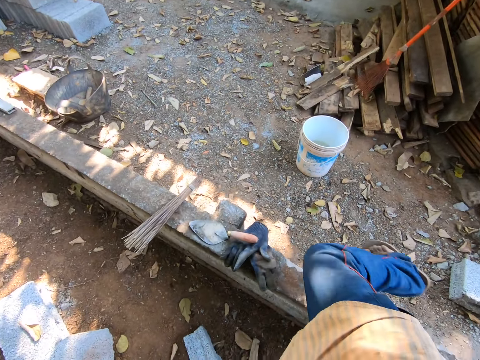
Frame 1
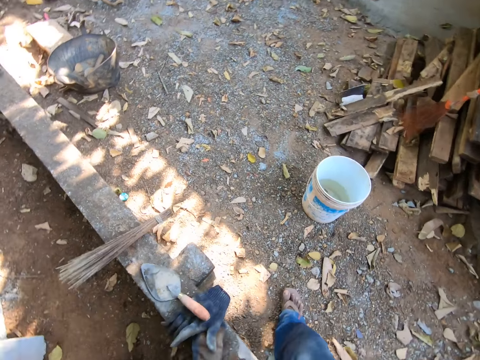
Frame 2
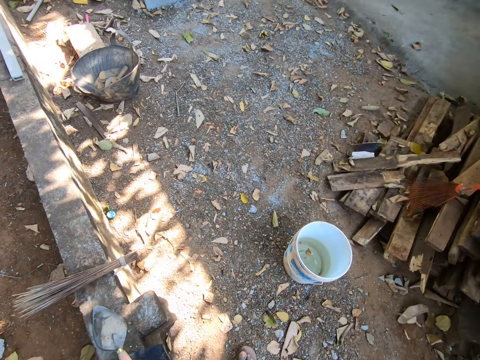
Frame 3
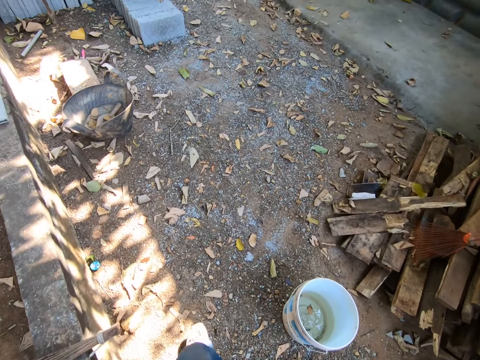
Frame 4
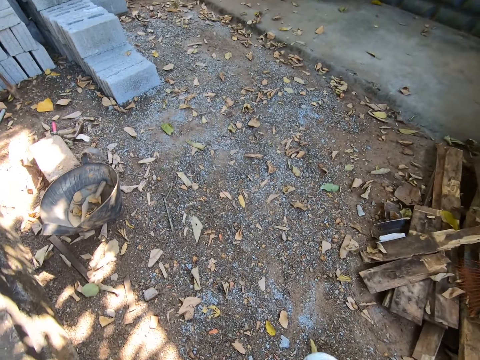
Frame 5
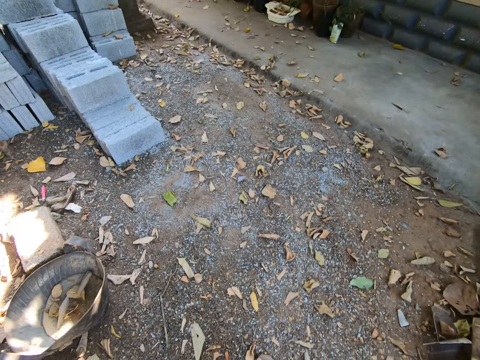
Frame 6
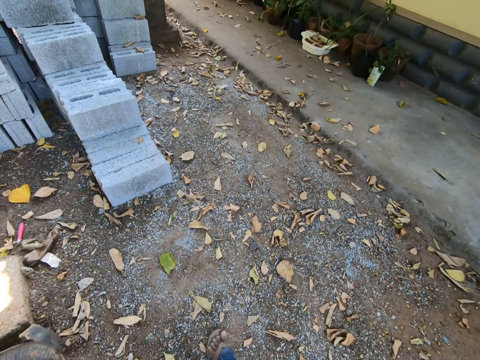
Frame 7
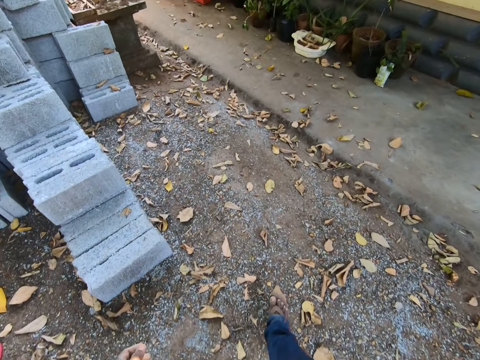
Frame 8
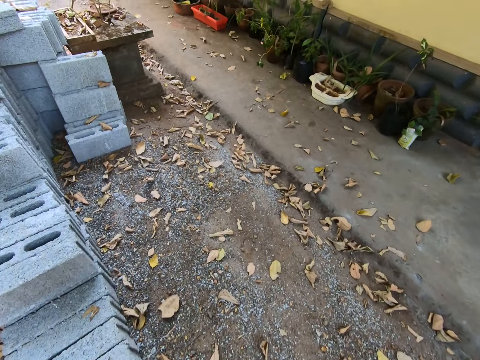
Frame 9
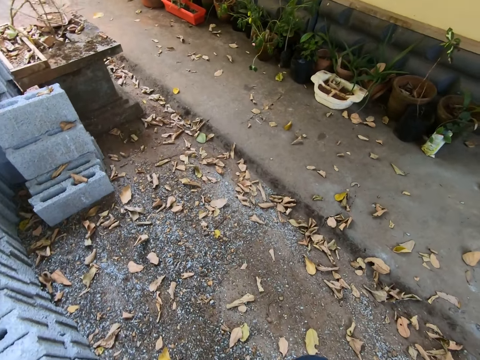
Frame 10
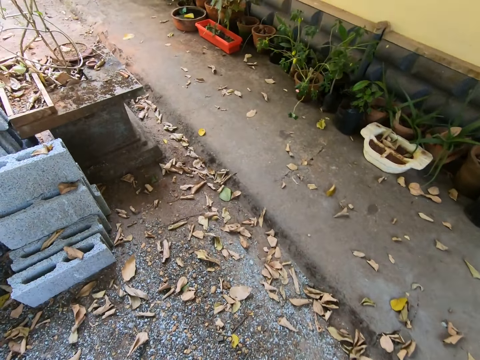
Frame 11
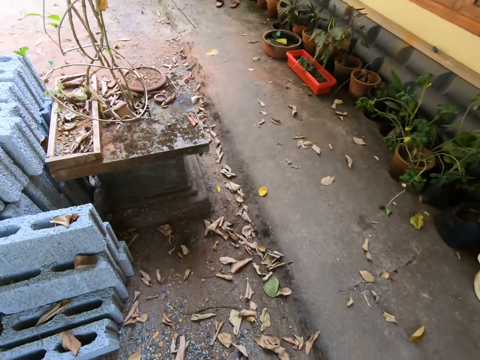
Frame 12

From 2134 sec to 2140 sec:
The camera wearer walks away from the construction site in a compound with the head pan in his right hand.

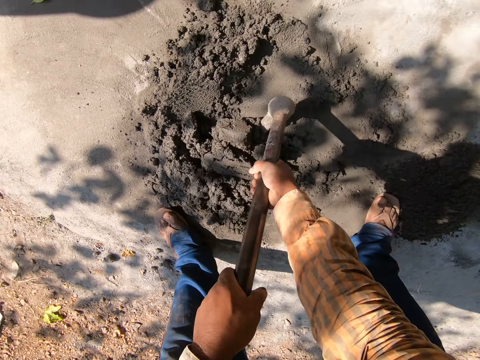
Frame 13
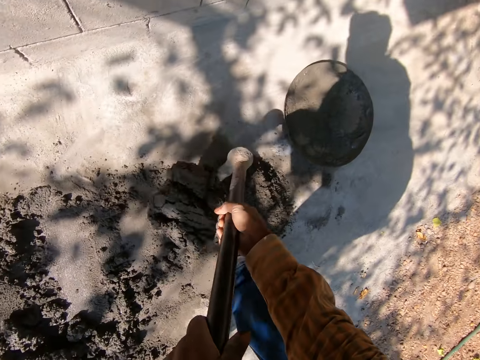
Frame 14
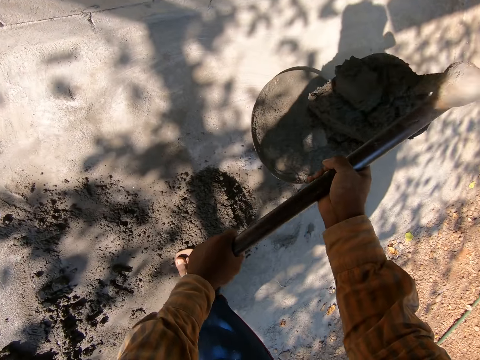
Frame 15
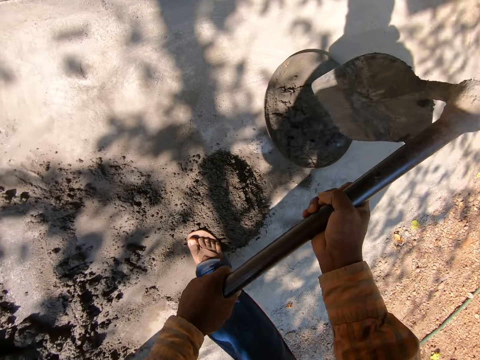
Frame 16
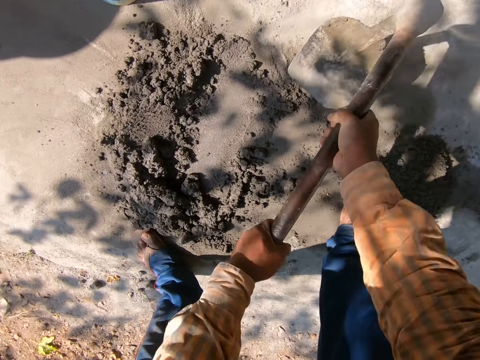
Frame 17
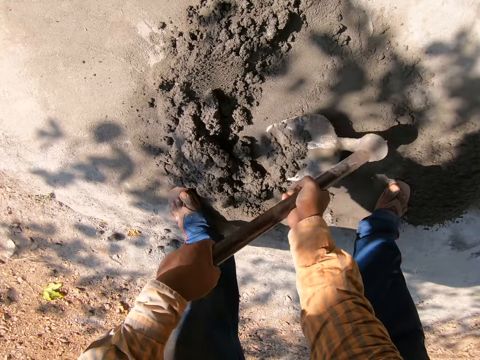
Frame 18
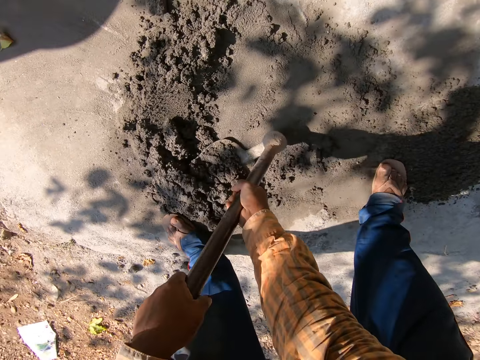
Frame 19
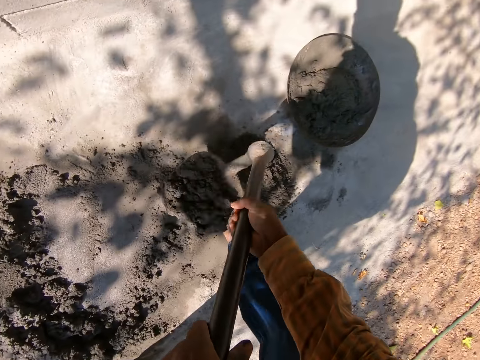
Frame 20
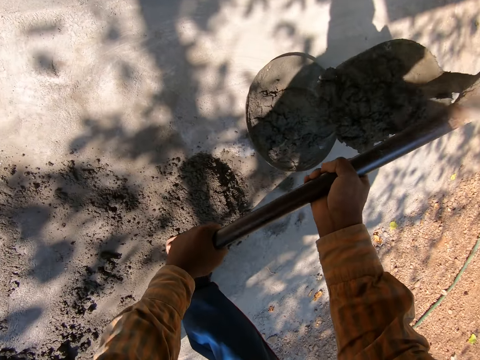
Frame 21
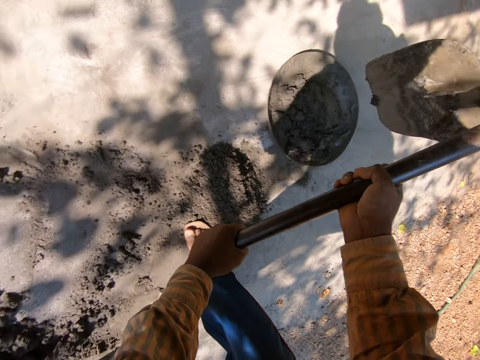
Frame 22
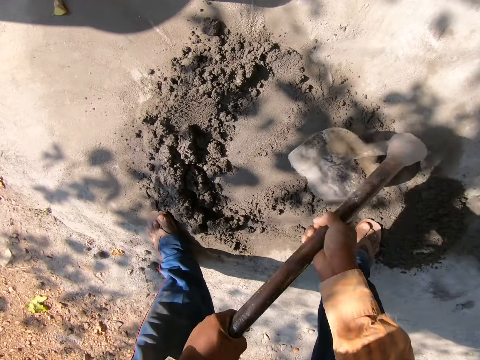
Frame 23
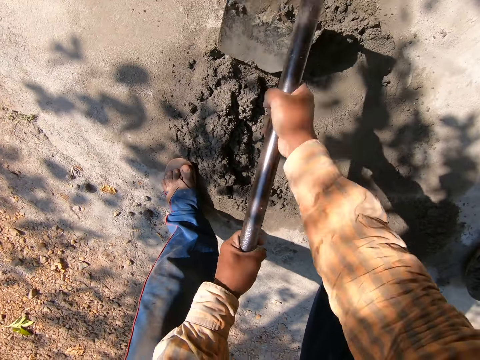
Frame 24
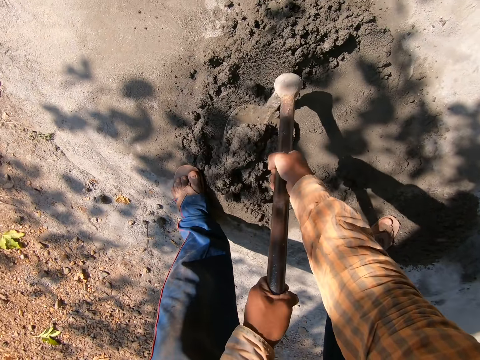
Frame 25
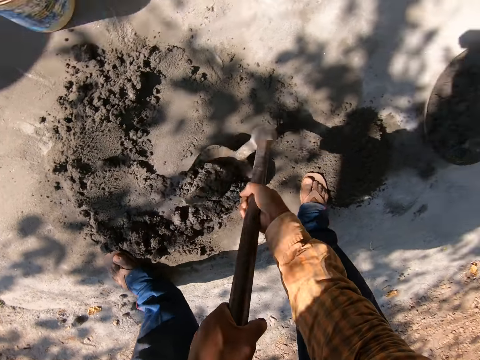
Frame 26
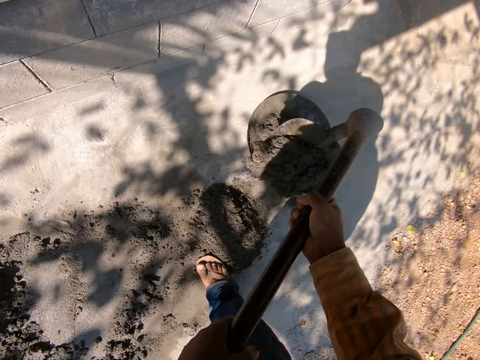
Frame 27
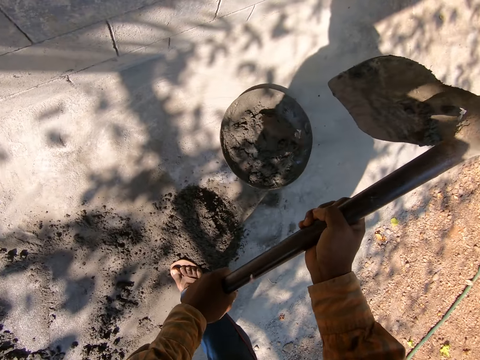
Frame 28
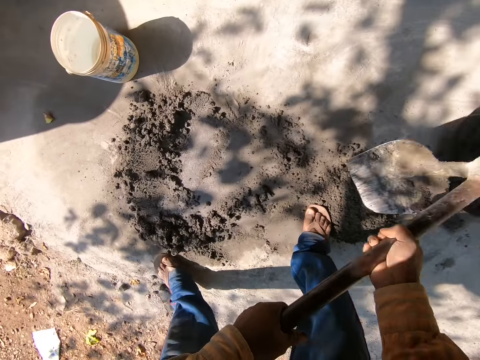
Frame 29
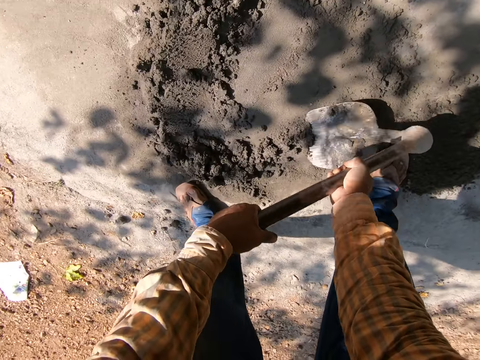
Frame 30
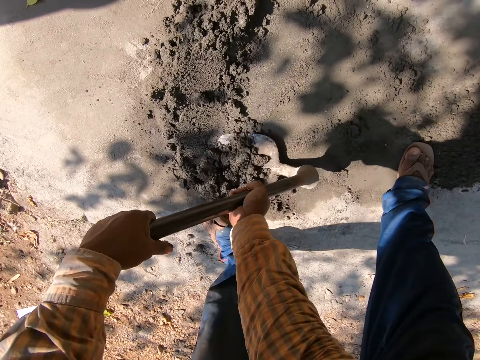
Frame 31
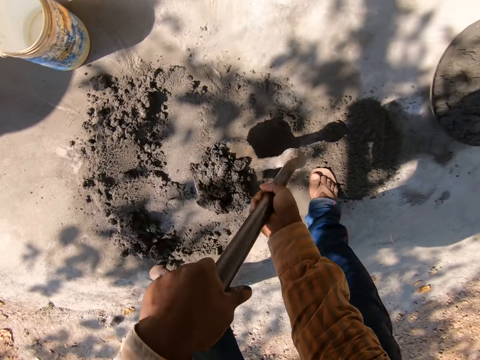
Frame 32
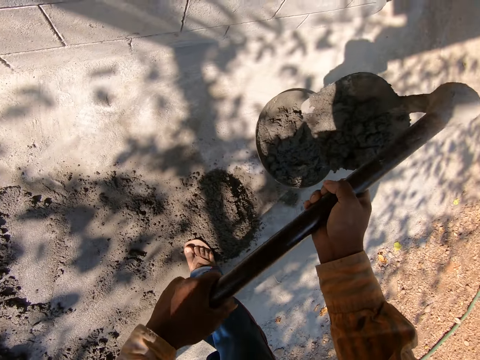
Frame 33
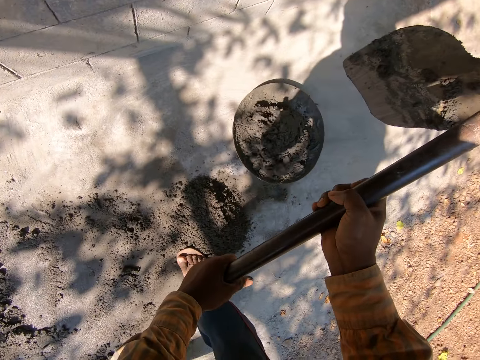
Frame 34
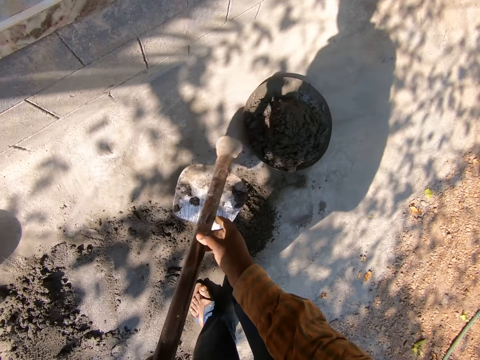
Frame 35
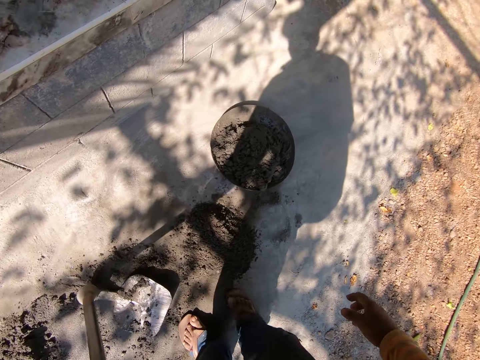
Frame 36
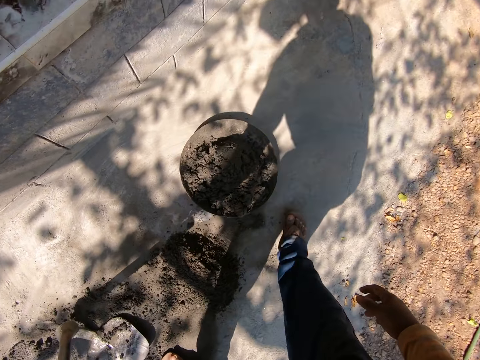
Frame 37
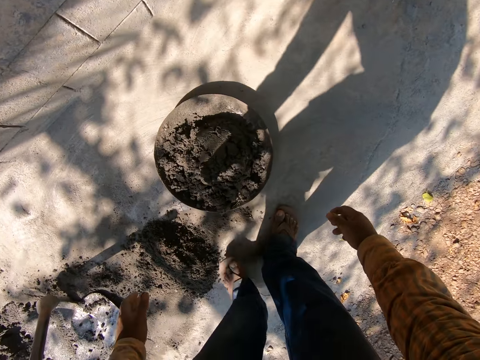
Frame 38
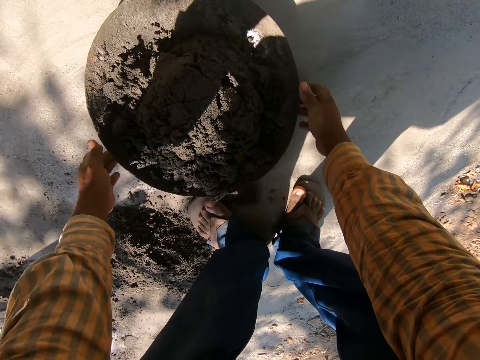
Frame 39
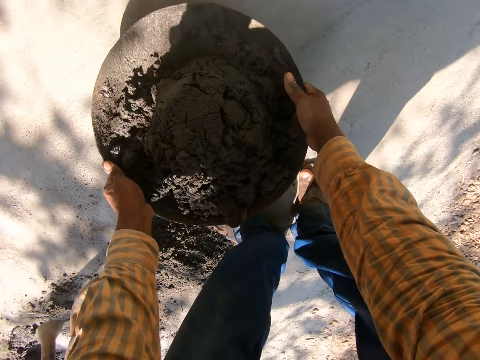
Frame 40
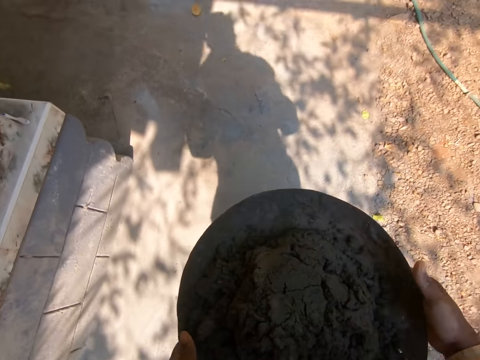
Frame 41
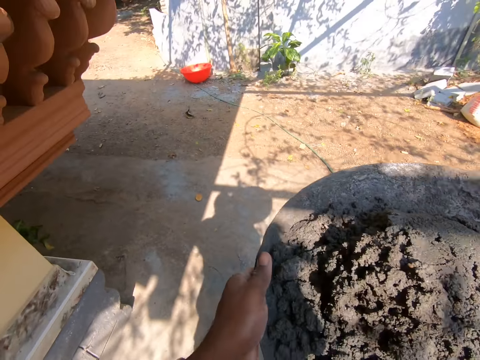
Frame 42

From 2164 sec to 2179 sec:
The camera wearer pours the cement into the head pan with the hoe in his hands. He packs the cement with the hoe in his hands. He pours the cement into the head pan with the hoe in his hands. He packs the cement with the hoe in his hands. He pours the cement into the head pan with the hoe in his hands. He packs the cement with the hoe in his hands. He pours the cement into the head pan with the hoe in his hands. He drops the hoe on the ground with his left hand. He holds the hoe down. He walks. He bends. He picks up the basin or head pan. He carries the head pan with both hands.

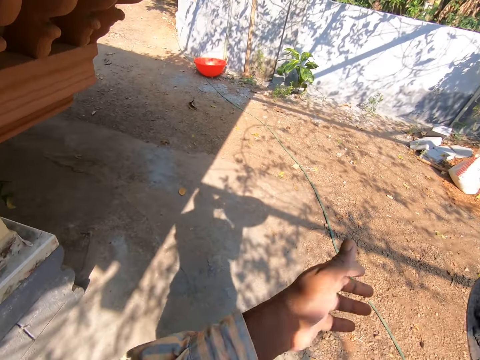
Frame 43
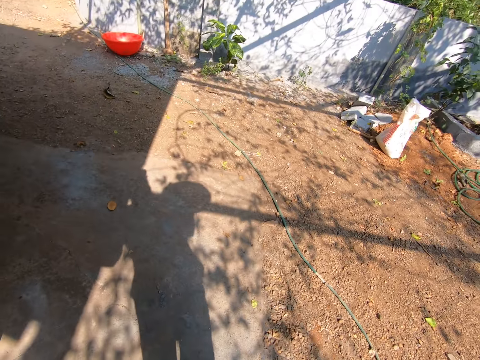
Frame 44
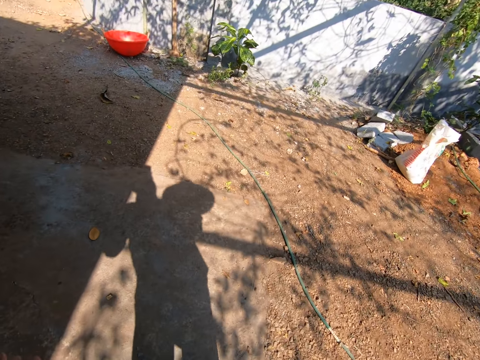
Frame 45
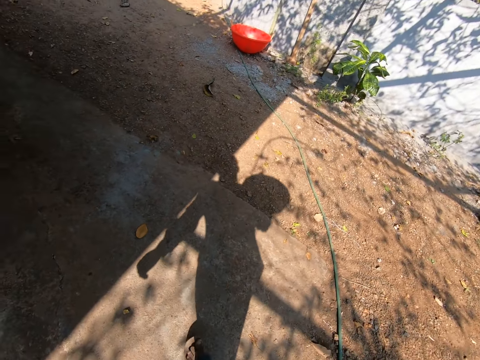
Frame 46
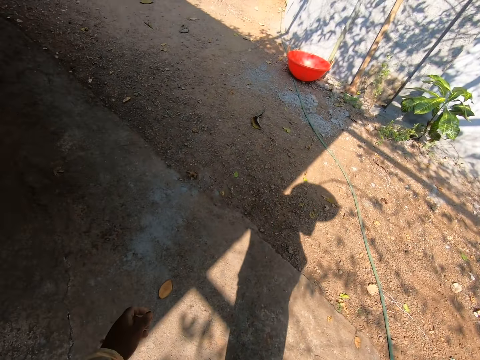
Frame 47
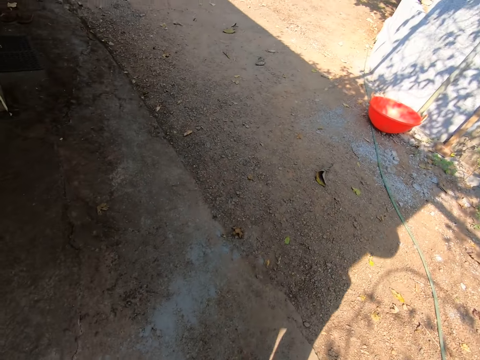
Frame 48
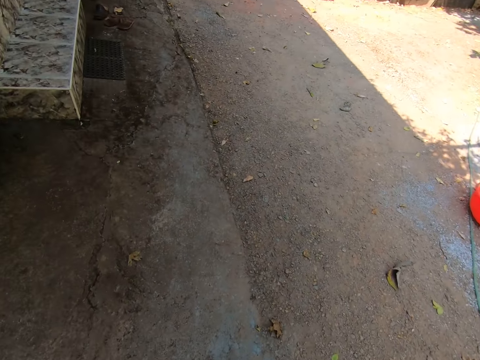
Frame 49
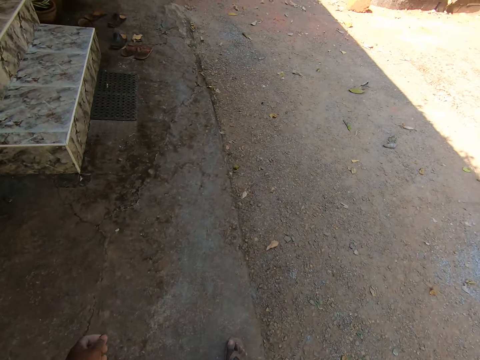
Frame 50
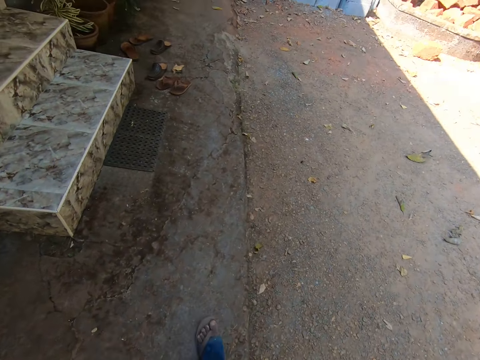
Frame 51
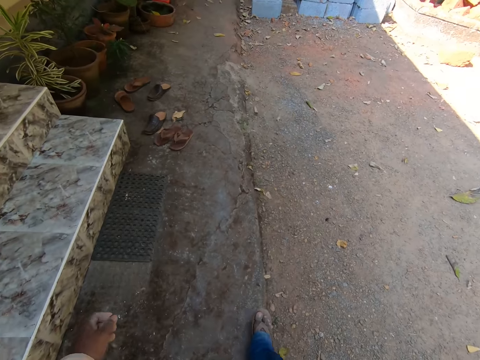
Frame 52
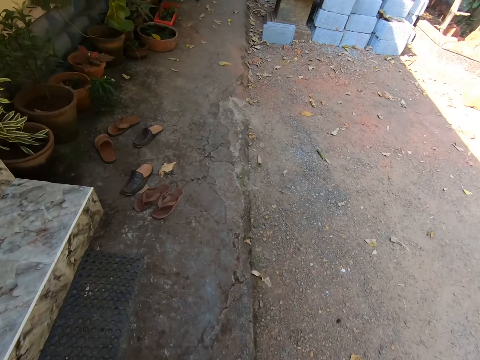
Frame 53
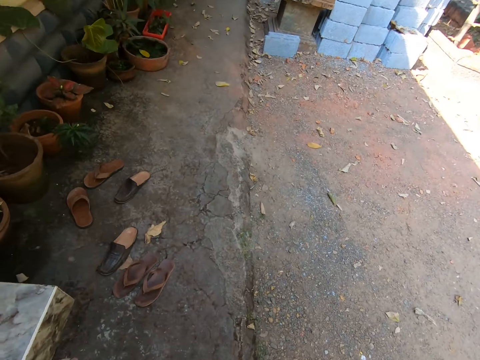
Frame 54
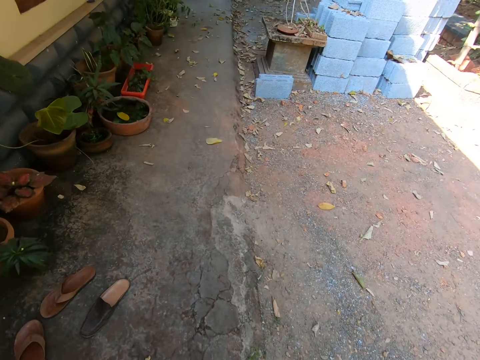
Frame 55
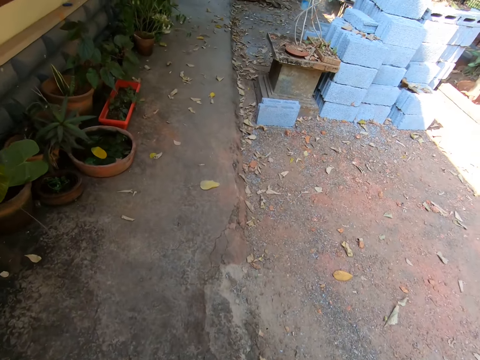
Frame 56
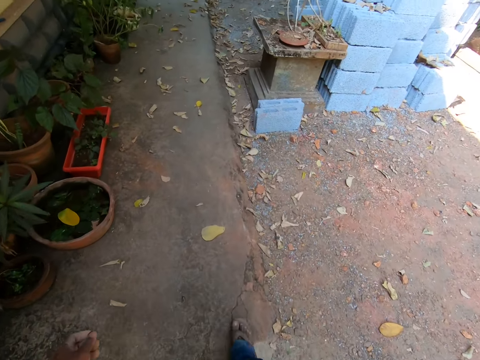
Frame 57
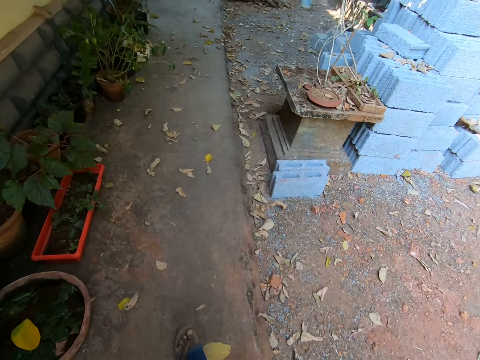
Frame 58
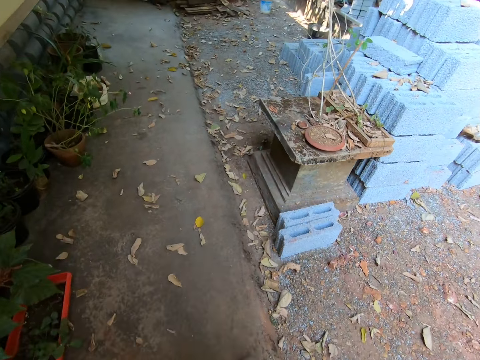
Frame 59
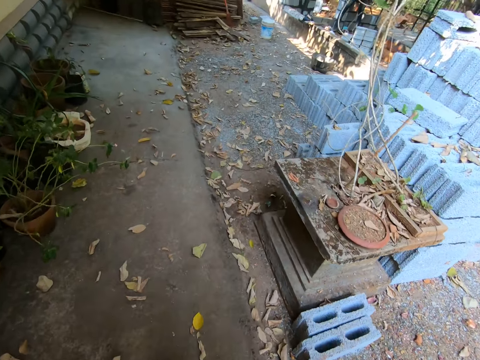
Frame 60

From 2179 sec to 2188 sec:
The camera wearer carries the head pan with his right hand. He makes a sound and walks.
